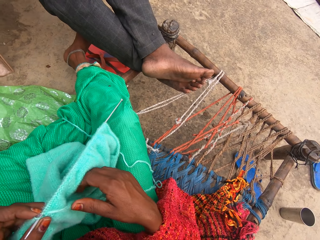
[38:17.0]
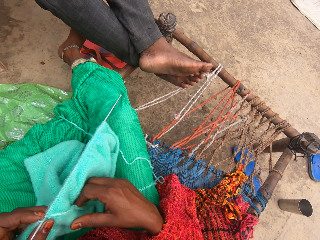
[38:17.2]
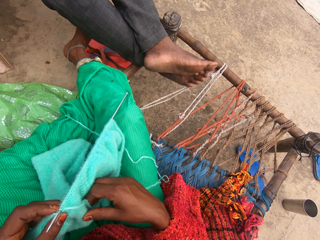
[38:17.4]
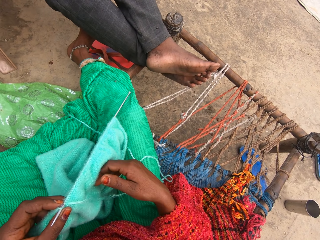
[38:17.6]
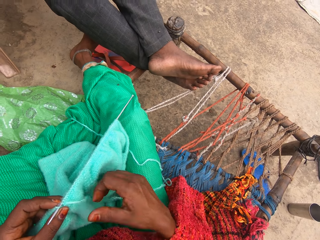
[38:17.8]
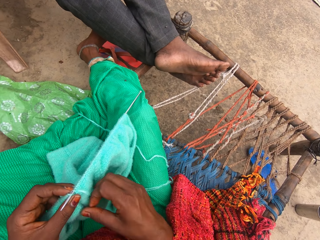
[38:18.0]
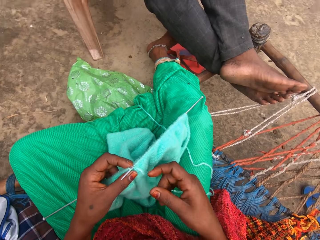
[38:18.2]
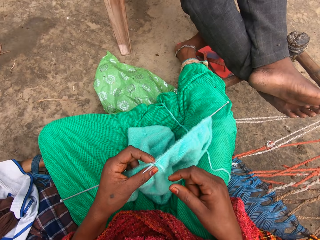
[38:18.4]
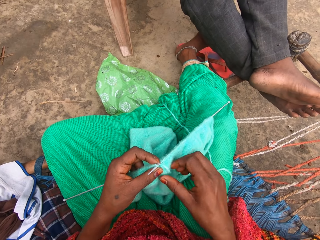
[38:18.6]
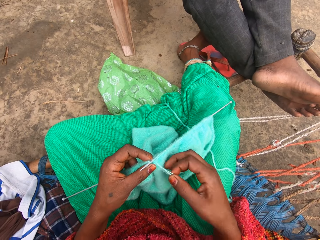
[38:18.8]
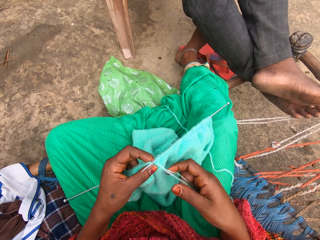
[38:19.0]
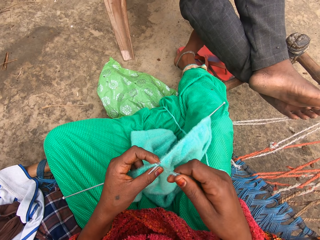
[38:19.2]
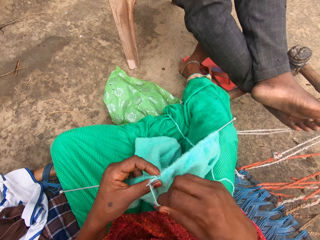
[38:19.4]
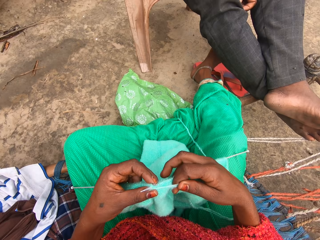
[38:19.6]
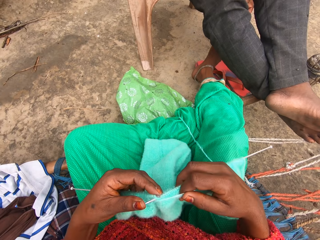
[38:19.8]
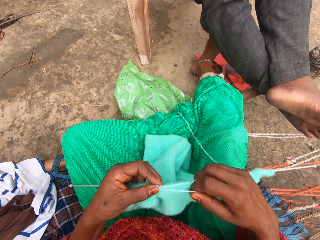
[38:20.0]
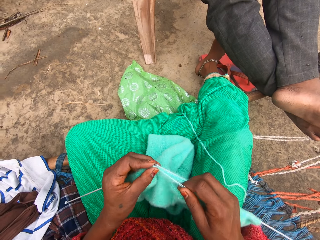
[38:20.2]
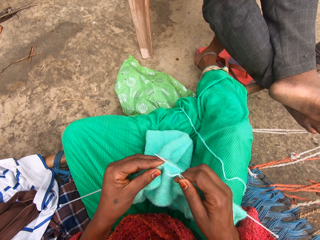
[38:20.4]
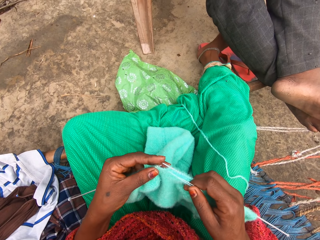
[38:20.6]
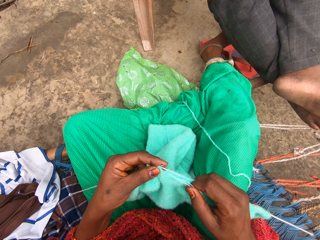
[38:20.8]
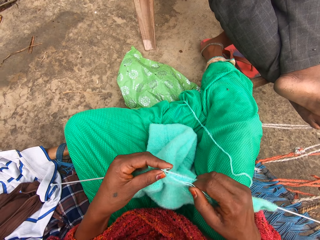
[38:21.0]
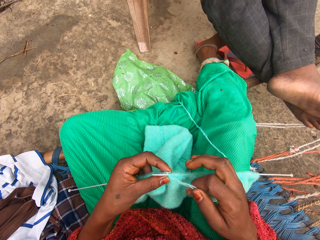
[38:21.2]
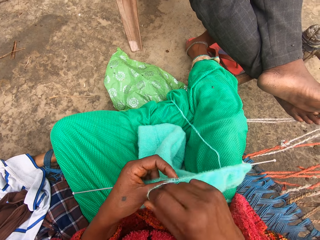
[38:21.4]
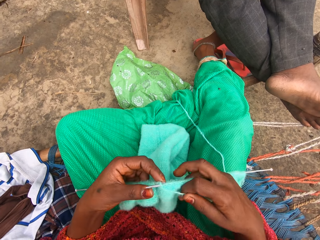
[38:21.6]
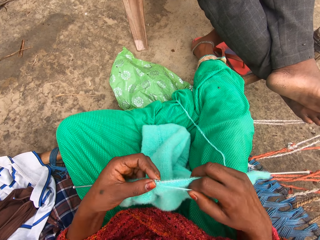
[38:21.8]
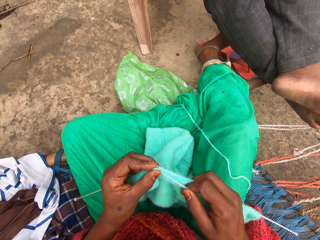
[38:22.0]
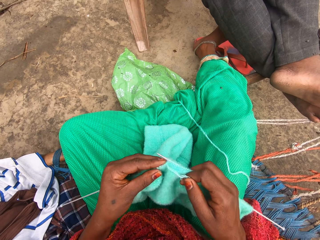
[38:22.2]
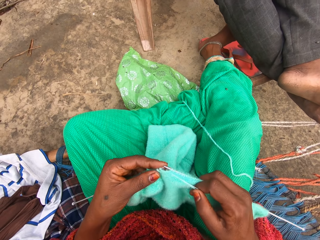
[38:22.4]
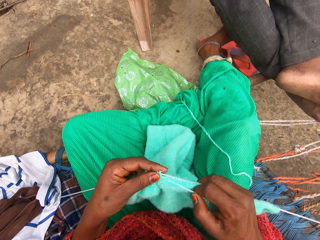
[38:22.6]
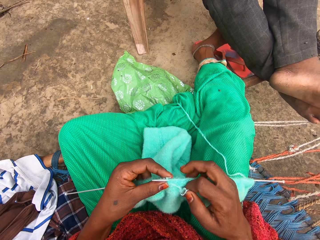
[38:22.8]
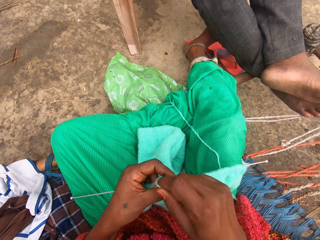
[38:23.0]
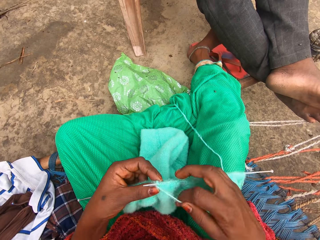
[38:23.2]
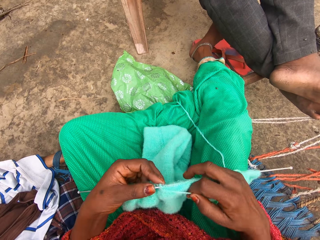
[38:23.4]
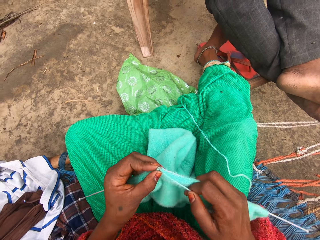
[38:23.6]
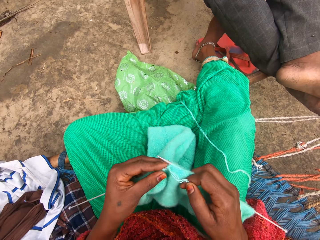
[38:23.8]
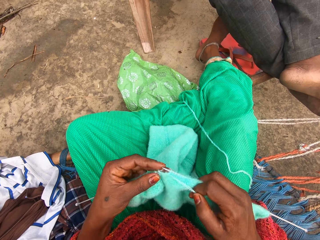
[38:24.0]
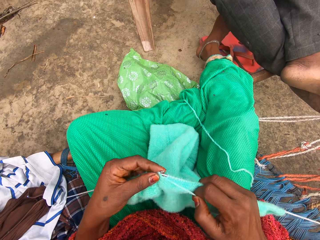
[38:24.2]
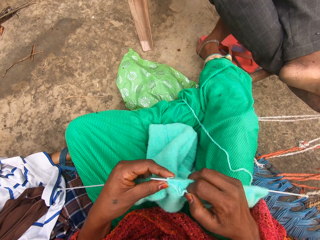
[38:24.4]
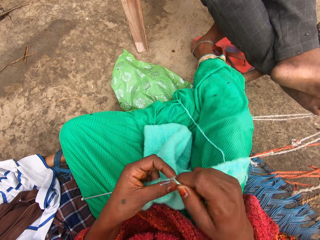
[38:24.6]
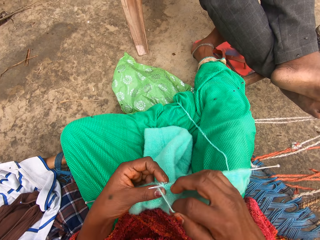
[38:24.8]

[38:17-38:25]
The camera wearer pulls the thread with a hand. She knits with the yarn and knitting pins.

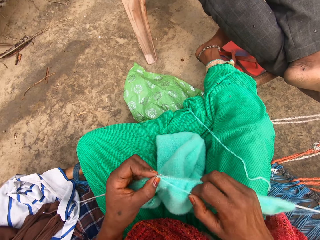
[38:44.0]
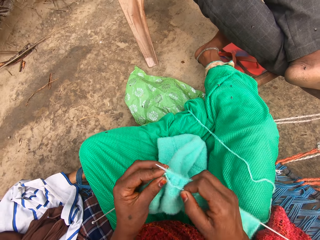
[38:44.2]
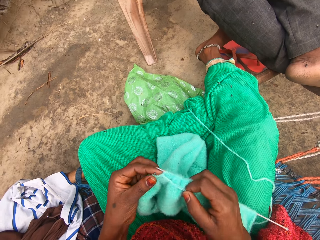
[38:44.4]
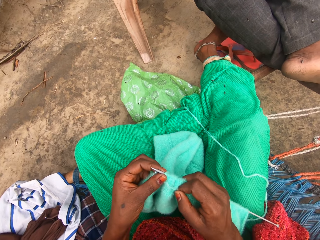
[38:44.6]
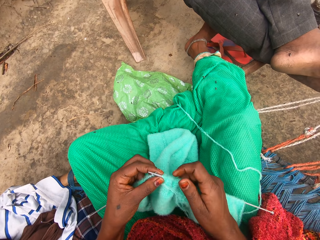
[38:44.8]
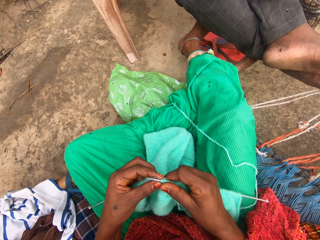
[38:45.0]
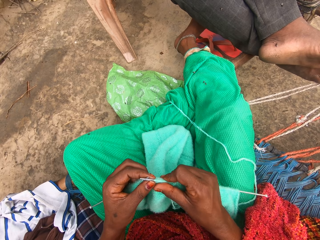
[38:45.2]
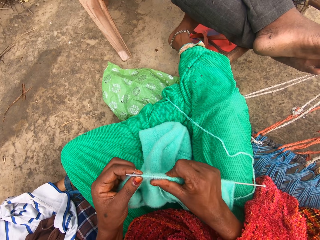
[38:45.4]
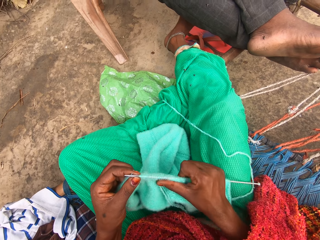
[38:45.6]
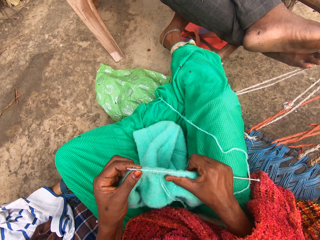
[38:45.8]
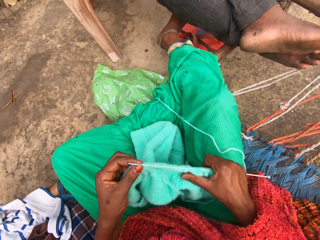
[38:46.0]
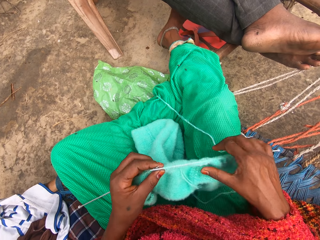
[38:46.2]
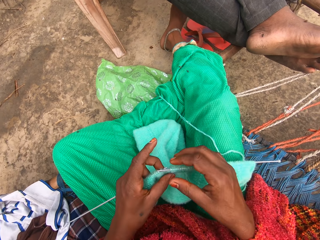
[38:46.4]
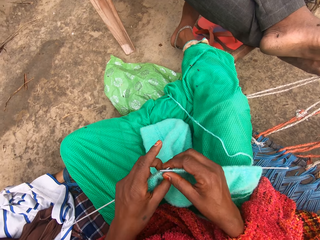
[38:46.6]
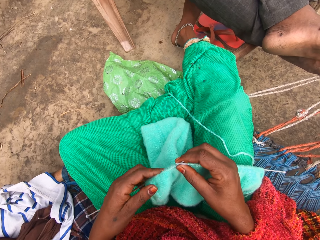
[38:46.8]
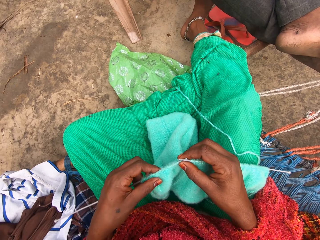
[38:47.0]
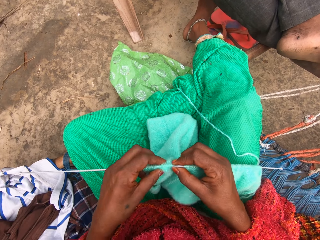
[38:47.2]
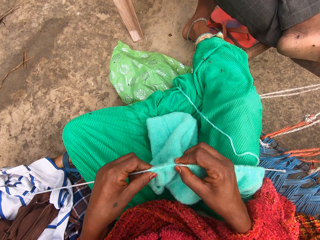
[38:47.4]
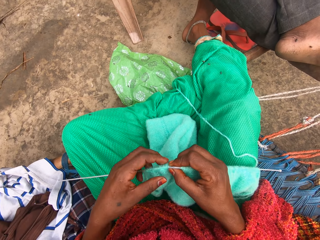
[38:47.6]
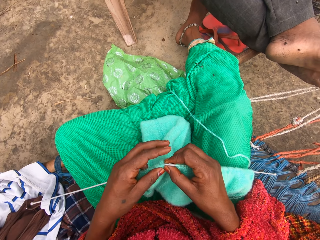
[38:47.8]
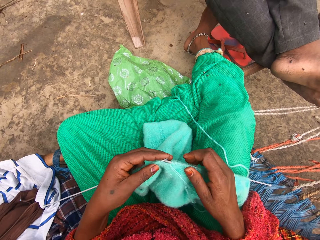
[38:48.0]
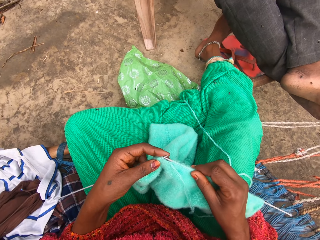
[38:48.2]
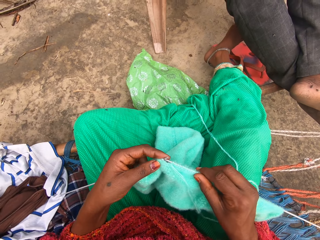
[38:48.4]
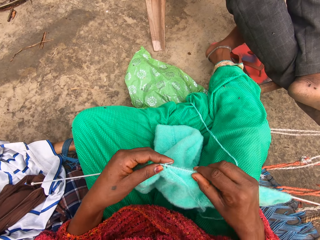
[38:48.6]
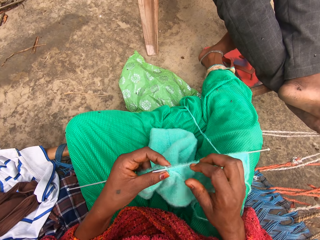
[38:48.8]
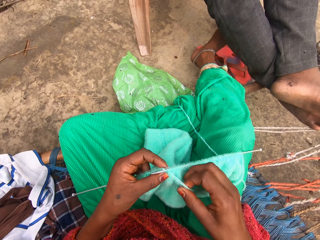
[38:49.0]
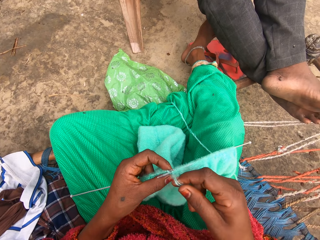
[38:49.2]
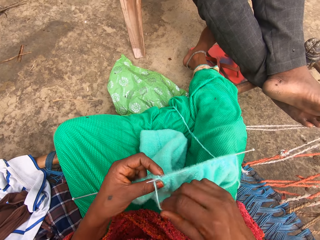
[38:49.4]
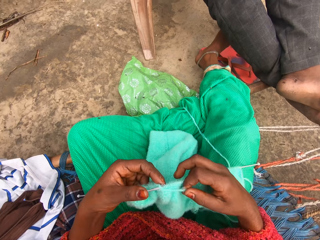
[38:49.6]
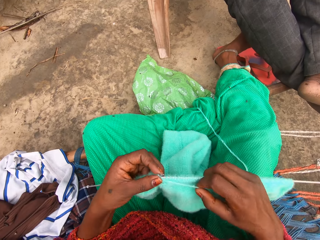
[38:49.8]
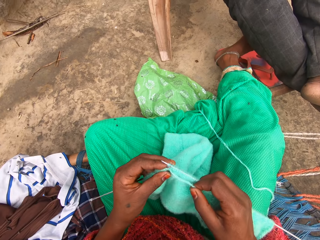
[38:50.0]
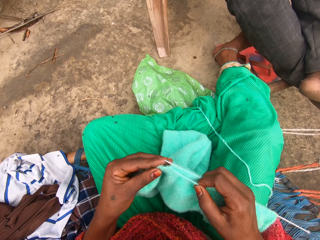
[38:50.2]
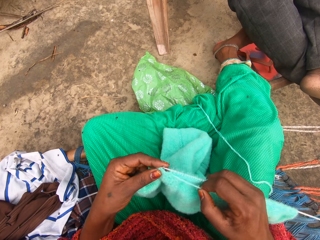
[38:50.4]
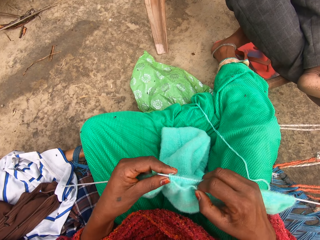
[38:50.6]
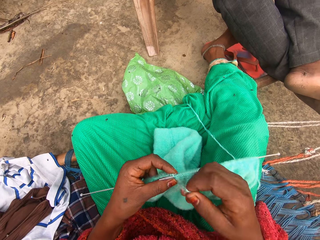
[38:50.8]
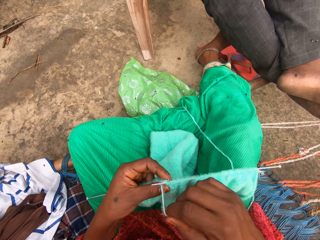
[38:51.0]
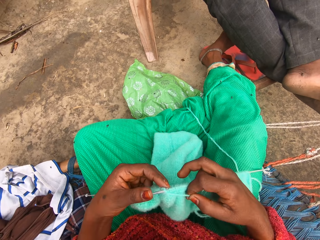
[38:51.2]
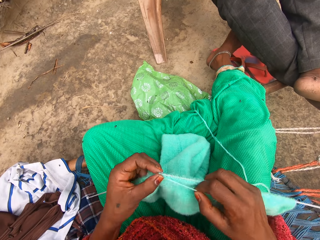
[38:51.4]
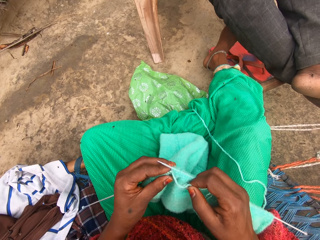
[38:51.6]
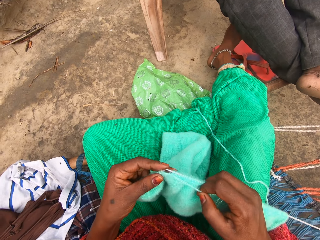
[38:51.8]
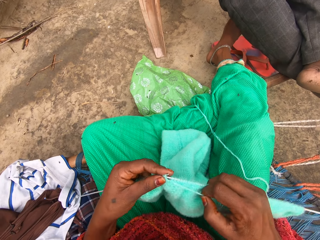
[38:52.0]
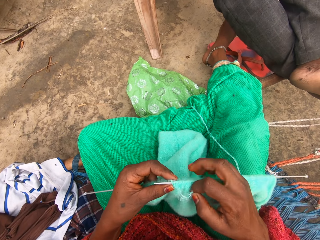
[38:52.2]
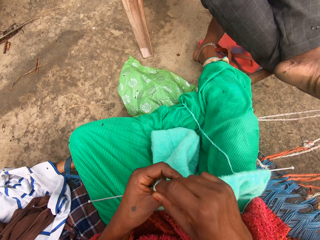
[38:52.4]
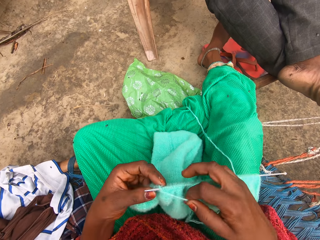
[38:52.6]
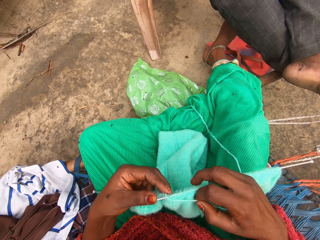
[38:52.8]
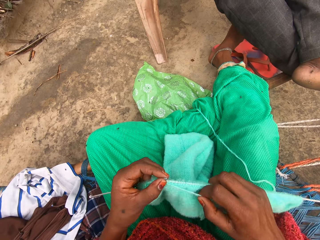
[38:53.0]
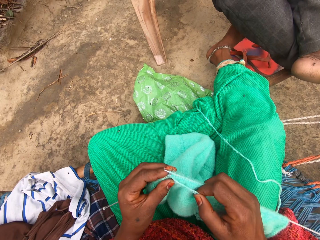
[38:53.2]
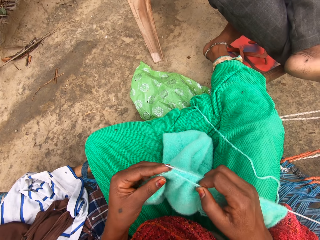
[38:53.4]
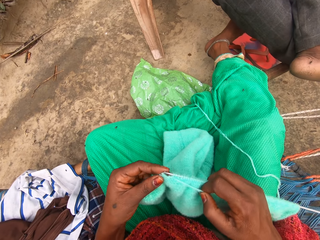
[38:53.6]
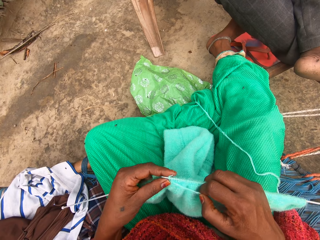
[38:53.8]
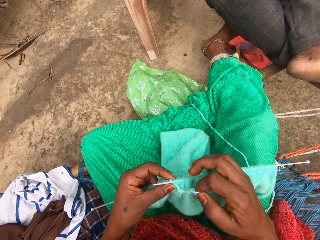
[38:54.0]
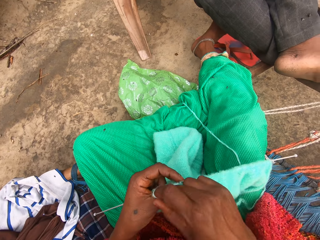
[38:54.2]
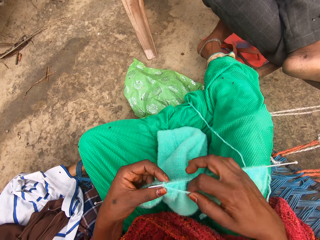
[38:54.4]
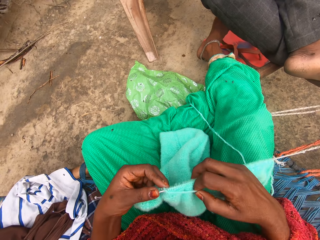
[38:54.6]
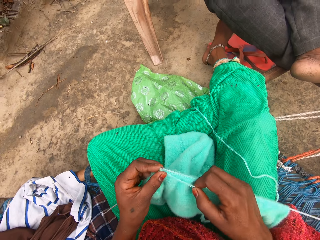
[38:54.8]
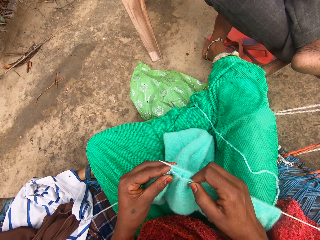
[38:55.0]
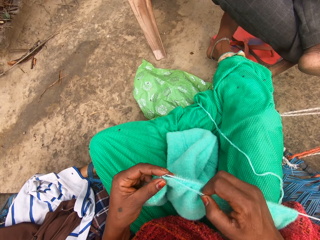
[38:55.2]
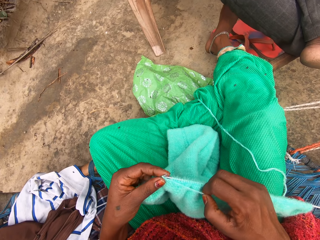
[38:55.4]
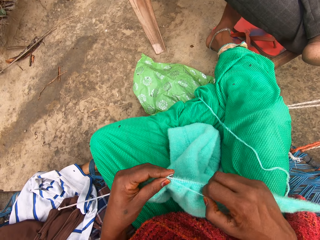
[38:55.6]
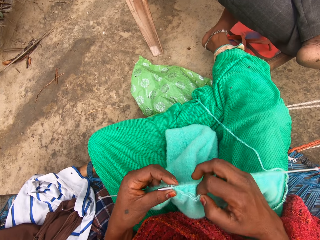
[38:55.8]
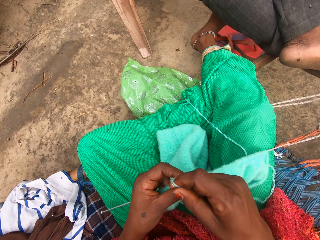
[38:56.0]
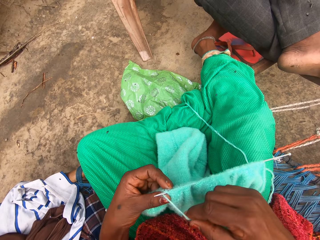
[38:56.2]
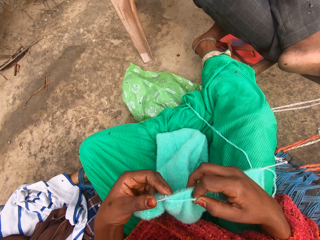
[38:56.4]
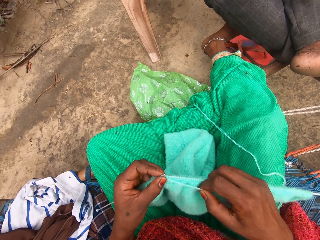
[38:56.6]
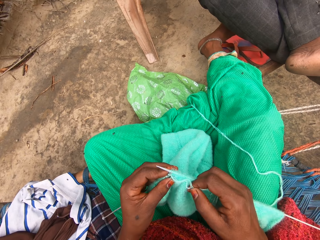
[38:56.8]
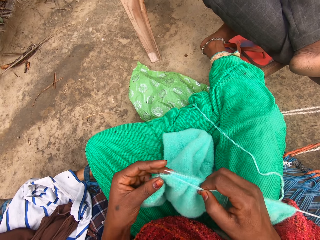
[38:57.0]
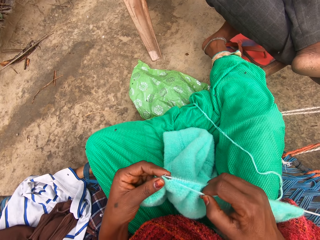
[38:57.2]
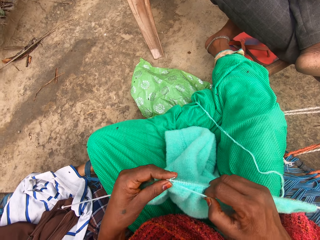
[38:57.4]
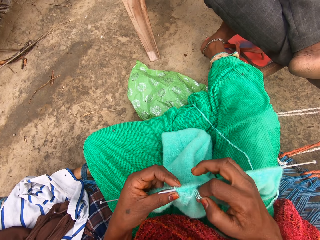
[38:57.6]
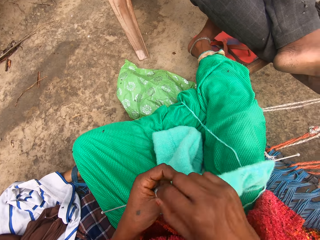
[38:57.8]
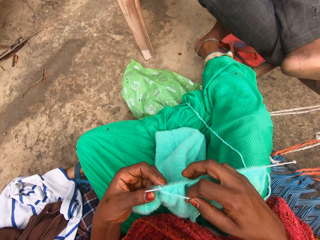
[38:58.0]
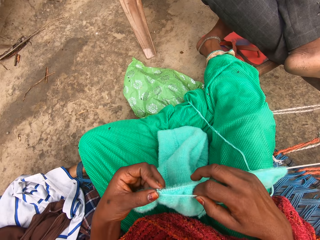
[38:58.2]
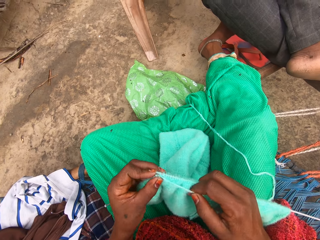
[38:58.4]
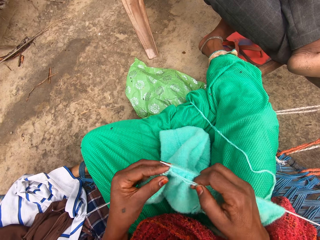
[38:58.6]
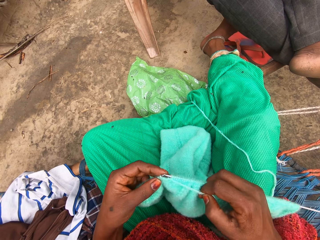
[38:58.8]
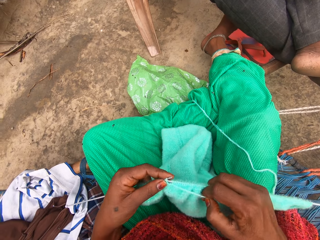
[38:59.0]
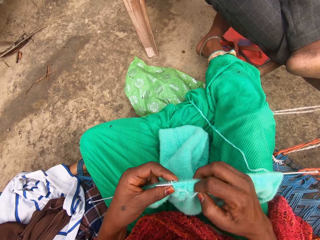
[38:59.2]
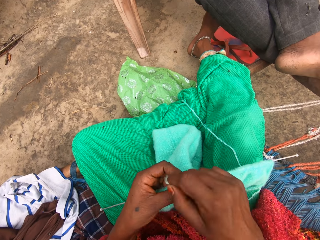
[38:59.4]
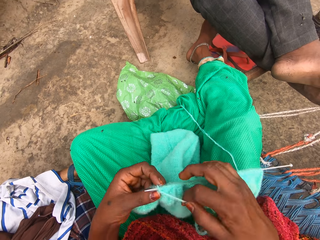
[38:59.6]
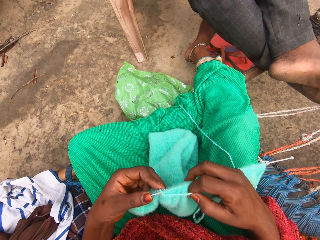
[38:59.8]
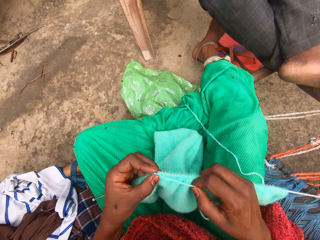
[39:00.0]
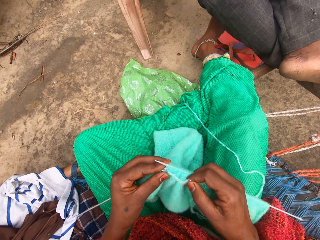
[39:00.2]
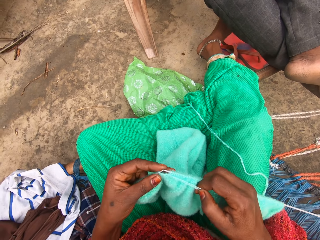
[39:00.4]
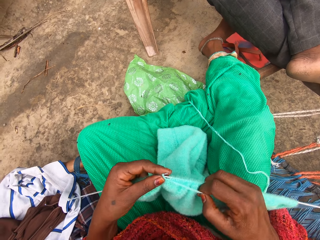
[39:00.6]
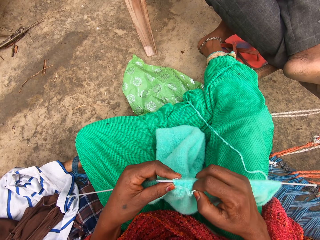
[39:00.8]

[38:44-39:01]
The camera wearer adjusts the knit on the knitting pin in her right hand. She moves the fabric on the crochet hook. She adjusts the knit on the knitting pin in her left hand. She knits with the yarn and knitting pins.
